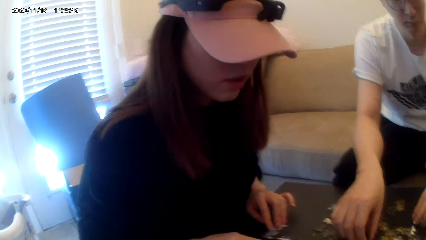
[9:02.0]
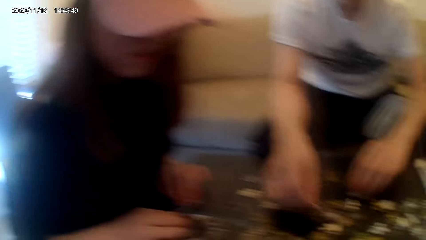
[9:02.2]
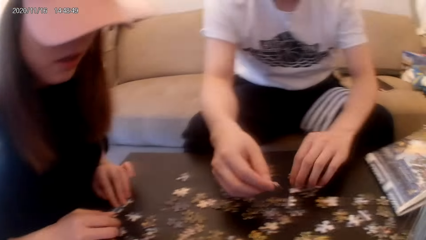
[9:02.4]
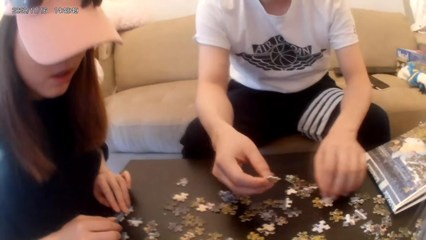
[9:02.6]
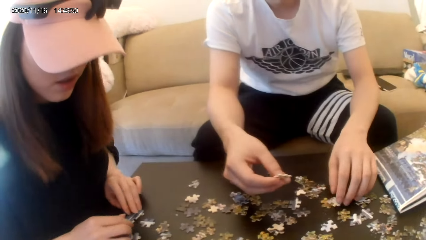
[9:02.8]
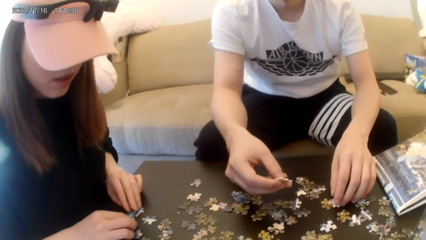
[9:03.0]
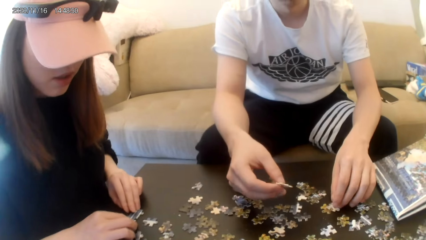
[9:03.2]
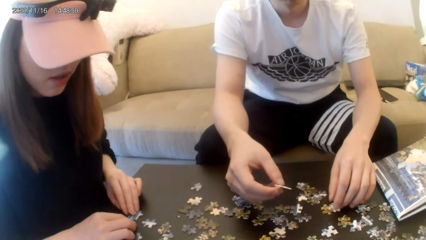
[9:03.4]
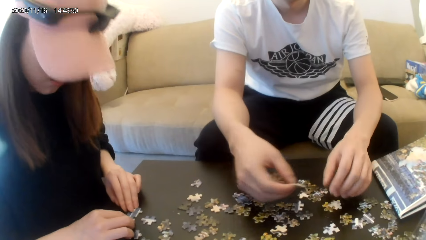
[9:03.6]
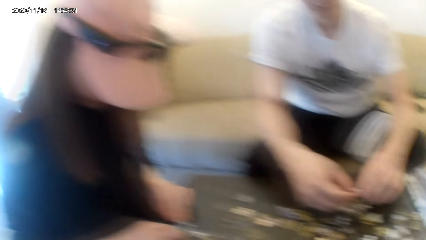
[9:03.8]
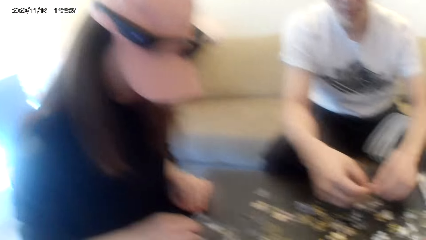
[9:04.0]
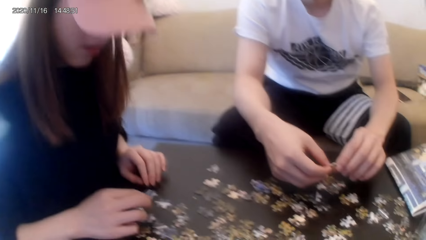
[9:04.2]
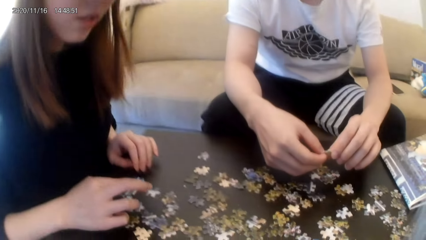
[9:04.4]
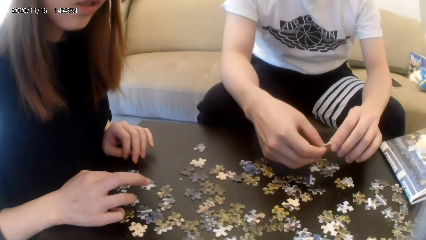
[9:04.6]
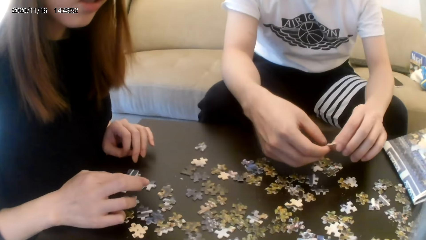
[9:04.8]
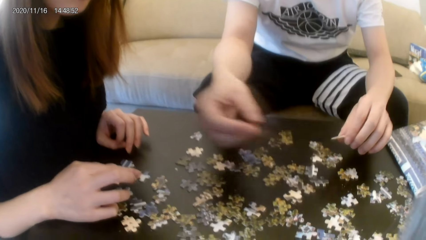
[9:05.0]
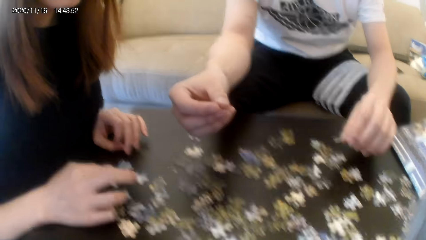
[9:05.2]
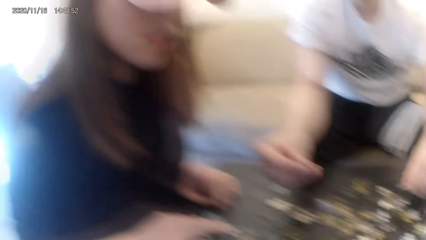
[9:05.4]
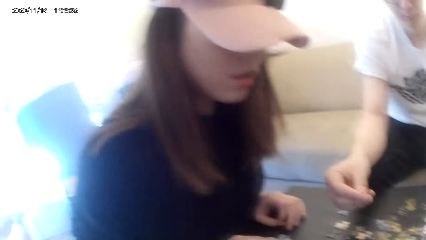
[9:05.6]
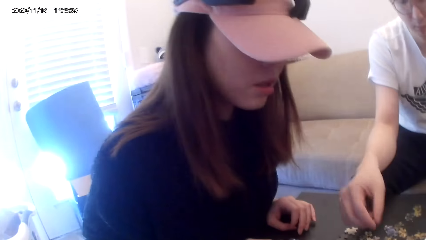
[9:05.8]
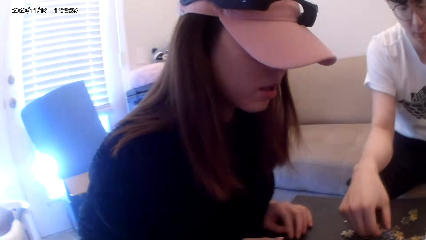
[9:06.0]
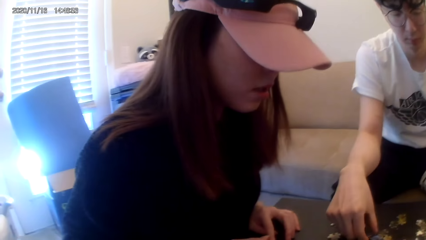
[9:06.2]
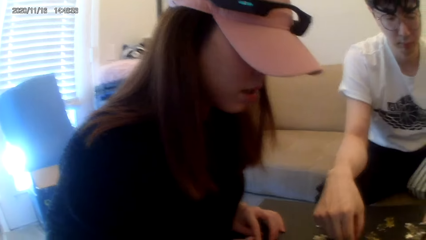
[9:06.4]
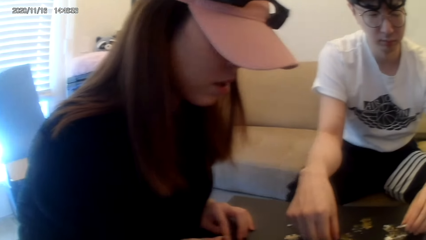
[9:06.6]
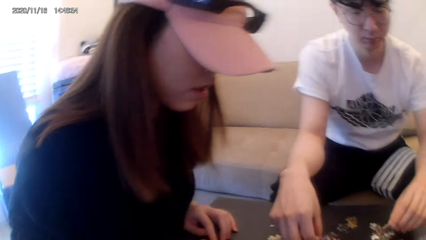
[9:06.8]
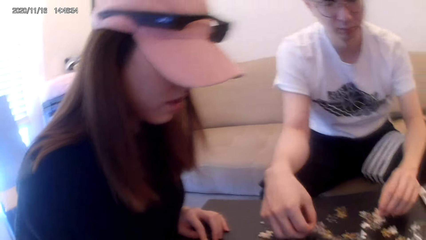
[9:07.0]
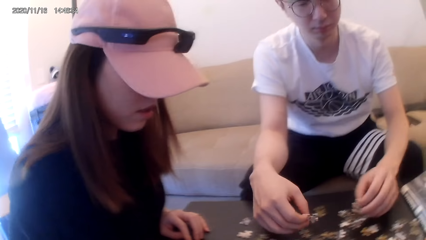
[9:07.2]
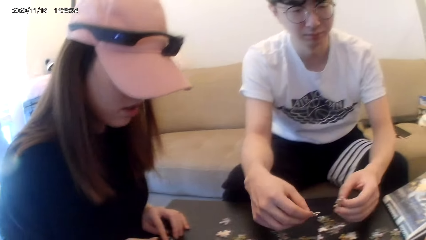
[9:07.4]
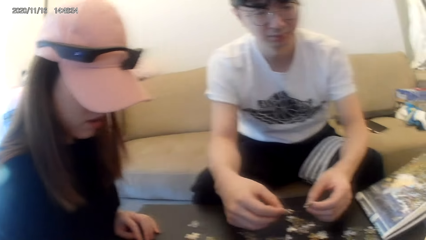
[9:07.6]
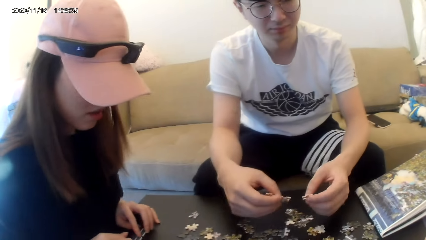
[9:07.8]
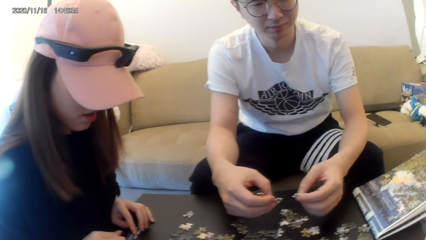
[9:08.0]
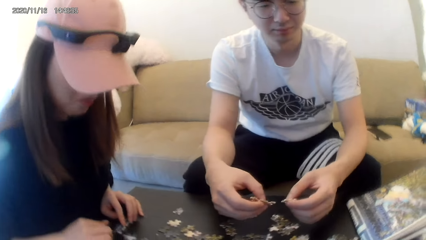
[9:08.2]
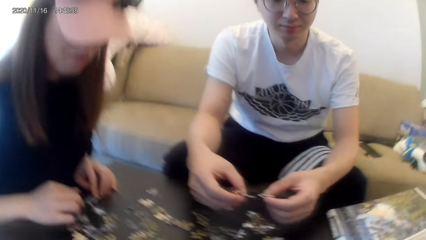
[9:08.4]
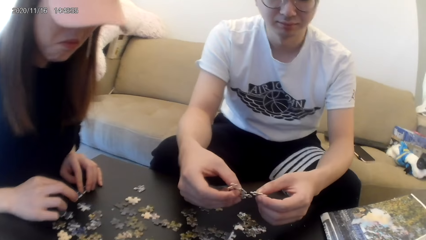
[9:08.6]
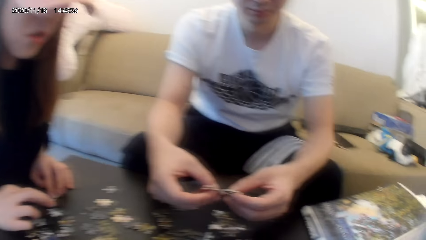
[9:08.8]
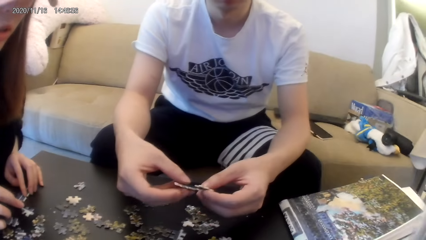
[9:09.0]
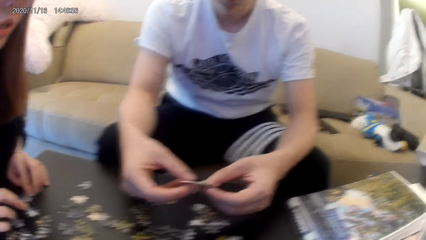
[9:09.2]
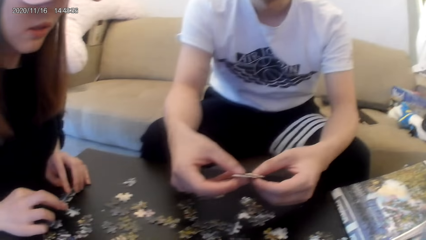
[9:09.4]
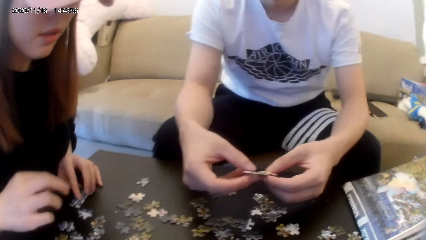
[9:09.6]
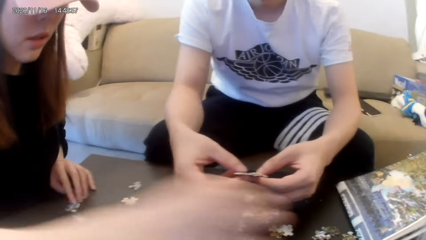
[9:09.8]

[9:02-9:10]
The lady plays the puzzle. The camera wearer looks around.

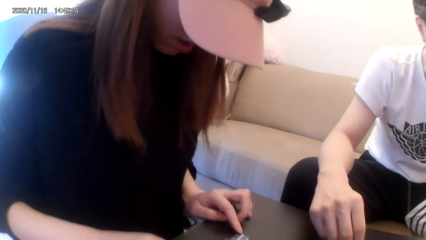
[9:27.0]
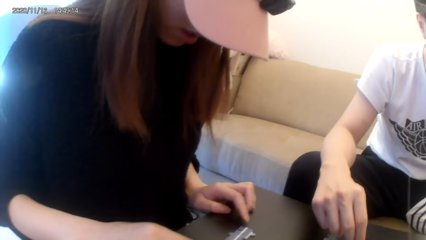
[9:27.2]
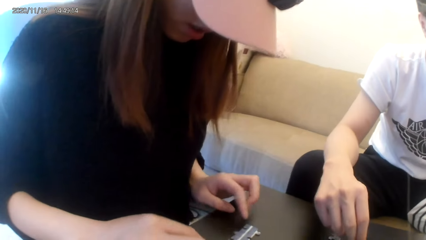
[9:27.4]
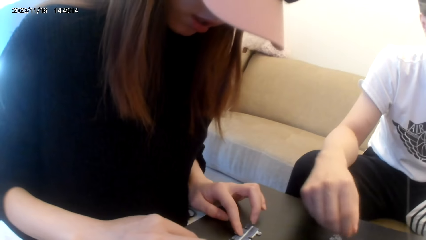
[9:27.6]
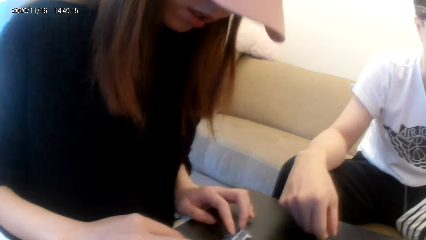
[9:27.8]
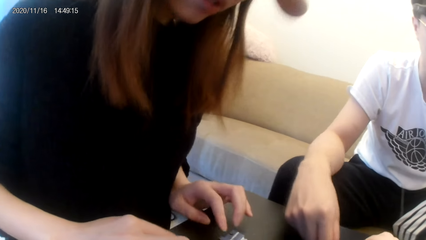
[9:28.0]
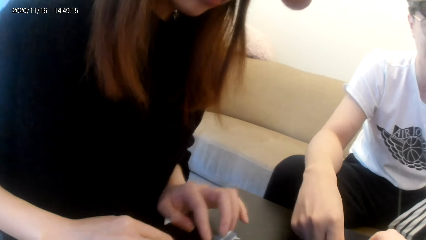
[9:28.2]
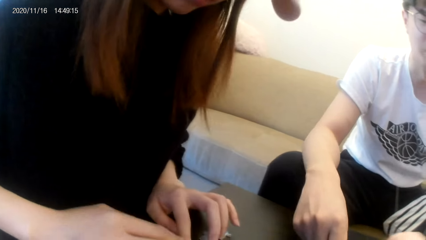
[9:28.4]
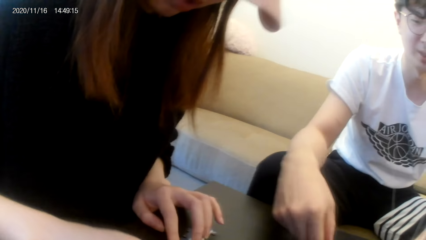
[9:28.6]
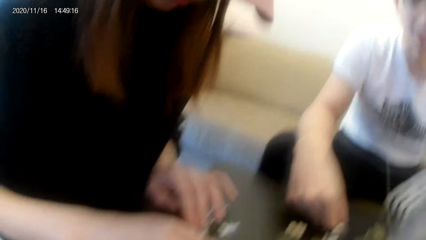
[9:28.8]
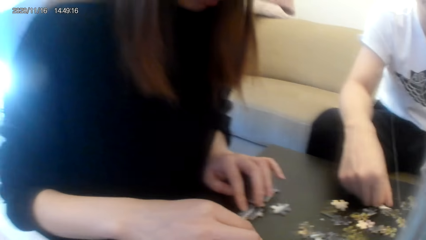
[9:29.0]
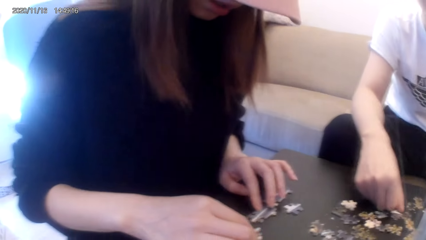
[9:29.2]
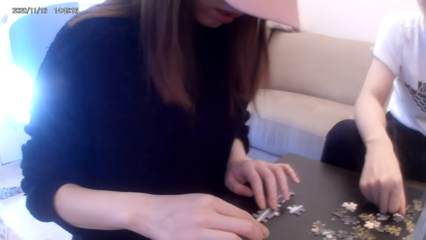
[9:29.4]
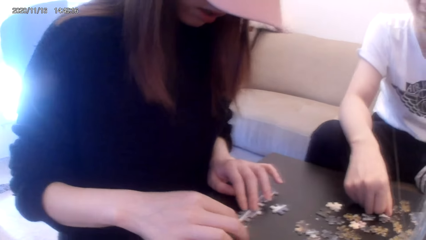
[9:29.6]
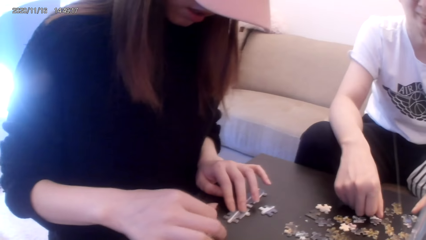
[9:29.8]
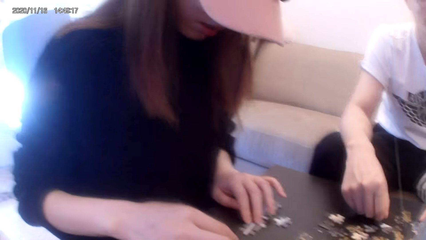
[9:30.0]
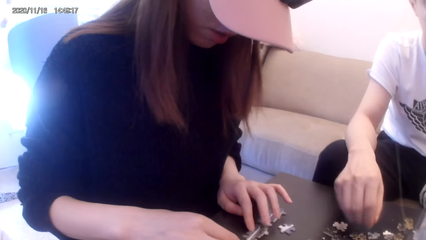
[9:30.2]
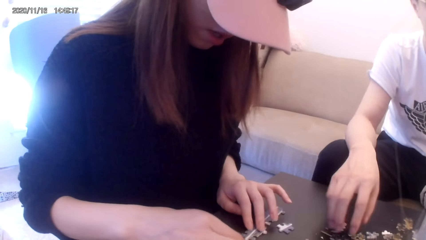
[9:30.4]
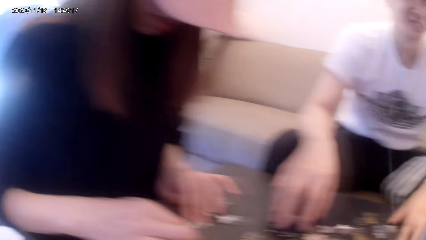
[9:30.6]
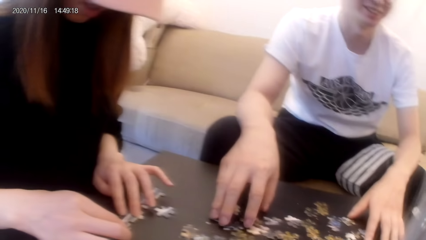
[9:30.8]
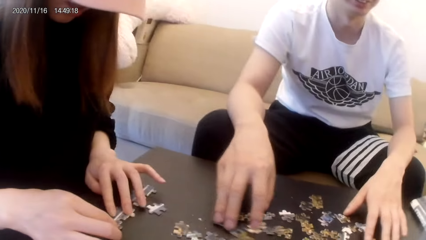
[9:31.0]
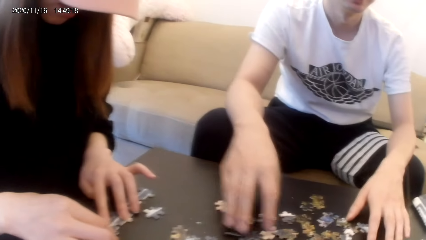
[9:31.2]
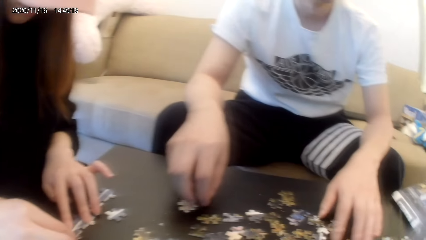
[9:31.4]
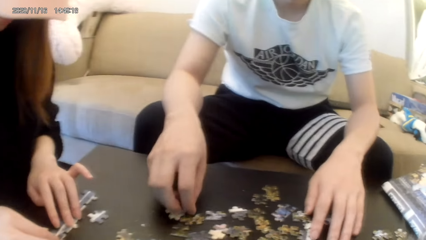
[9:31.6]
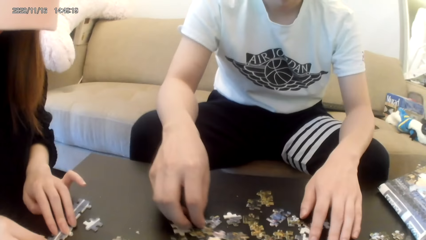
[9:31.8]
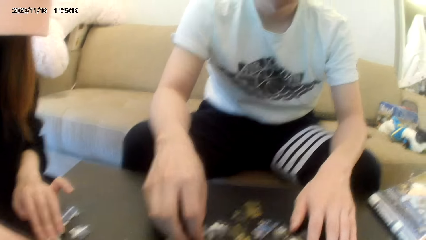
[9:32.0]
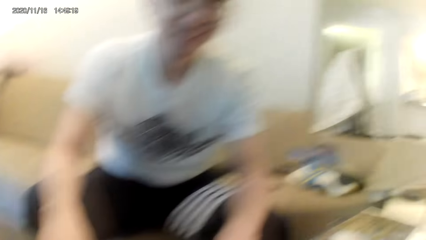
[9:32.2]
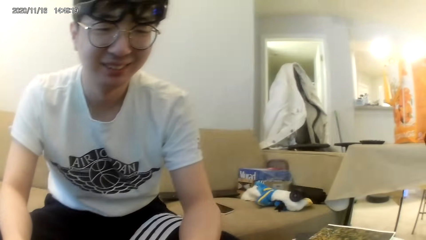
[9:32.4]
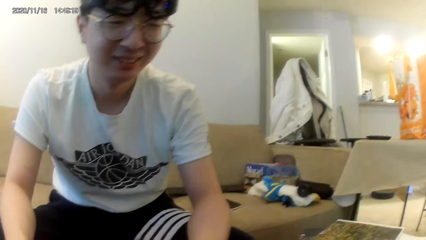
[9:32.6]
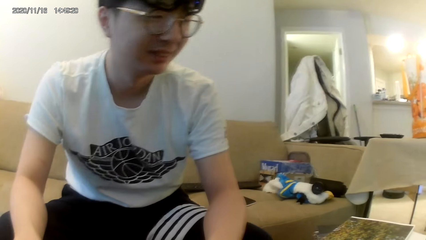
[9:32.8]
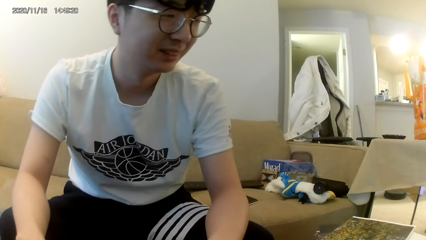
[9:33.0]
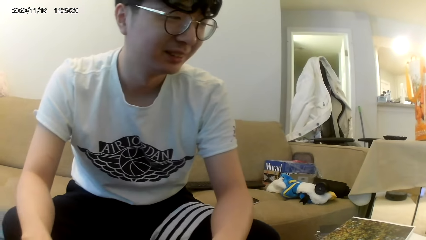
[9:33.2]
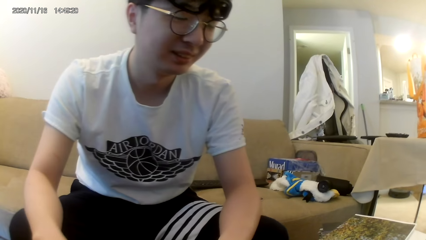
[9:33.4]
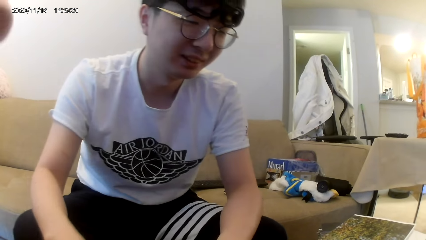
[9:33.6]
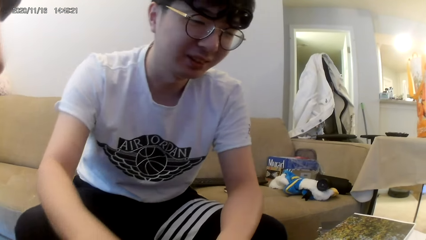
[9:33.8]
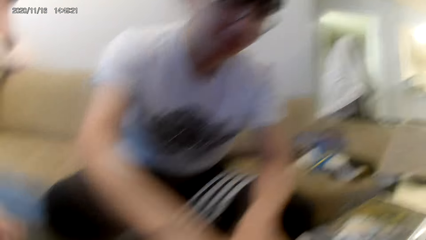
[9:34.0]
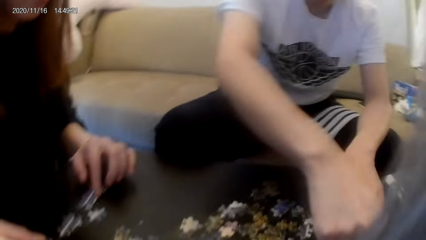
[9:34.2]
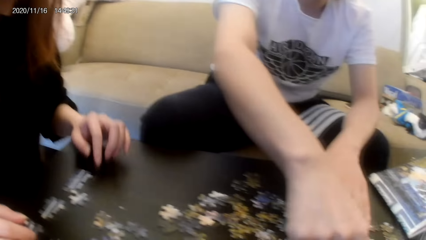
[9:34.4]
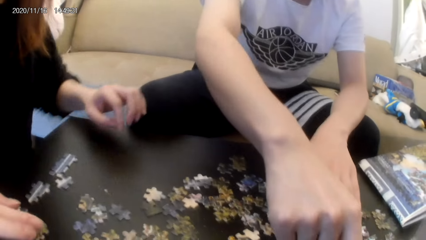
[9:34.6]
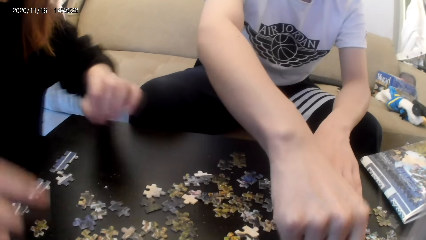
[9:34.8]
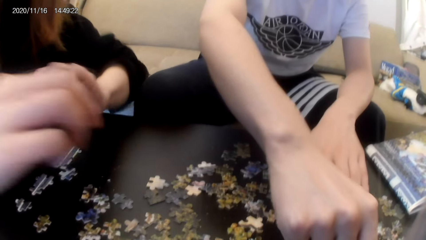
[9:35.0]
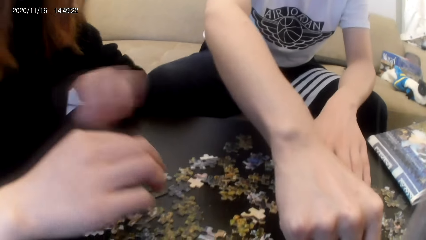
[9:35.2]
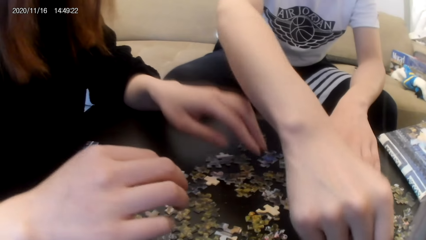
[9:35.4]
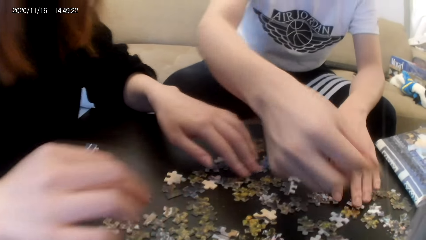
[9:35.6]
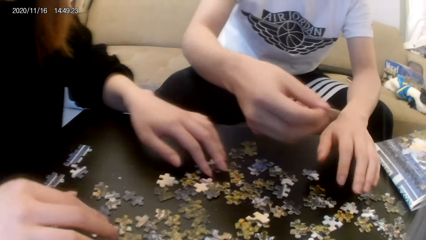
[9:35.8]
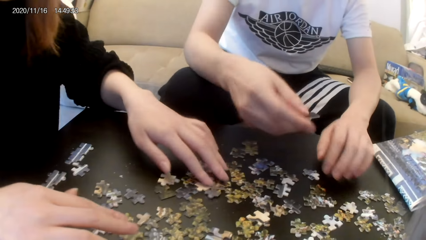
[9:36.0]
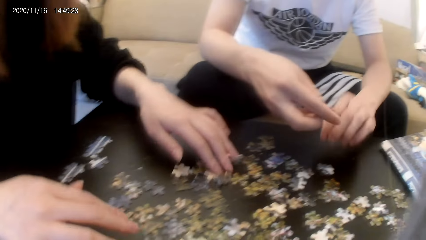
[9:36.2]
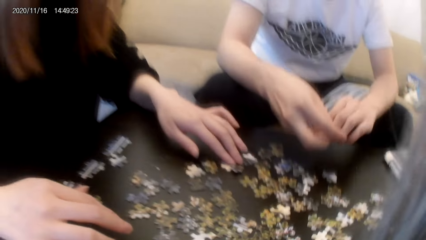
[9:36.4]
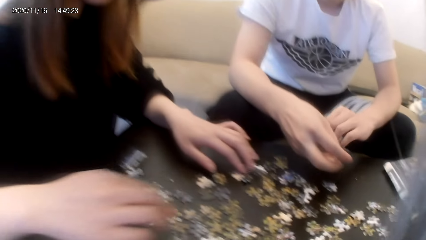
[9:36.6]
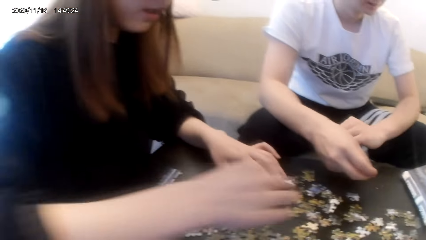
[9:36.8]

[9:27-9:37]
A person picks up a puzzle. Another person and the first person join puzzles.
